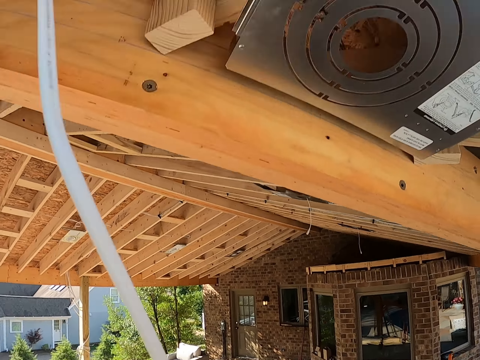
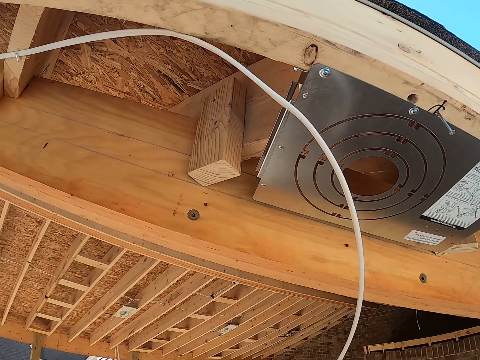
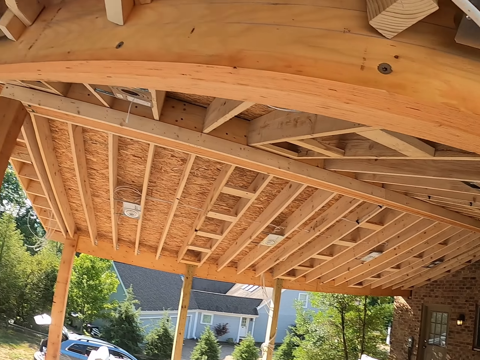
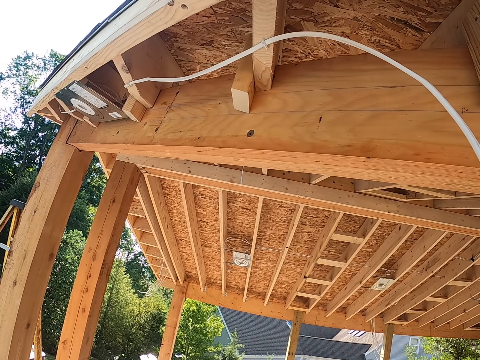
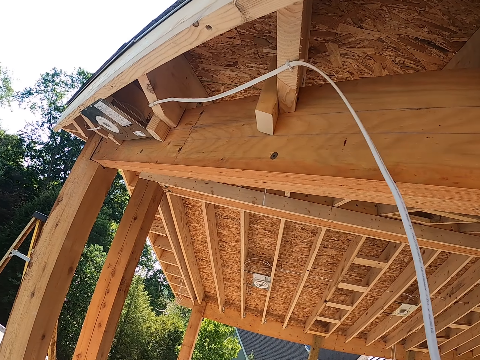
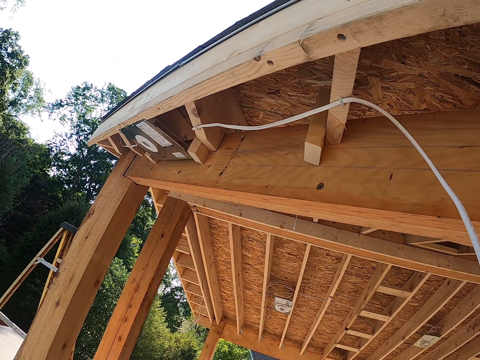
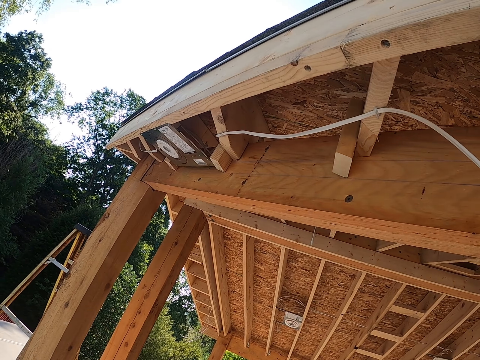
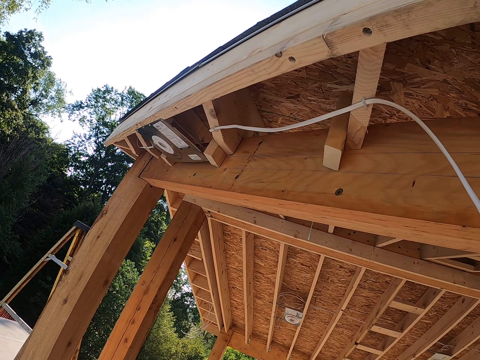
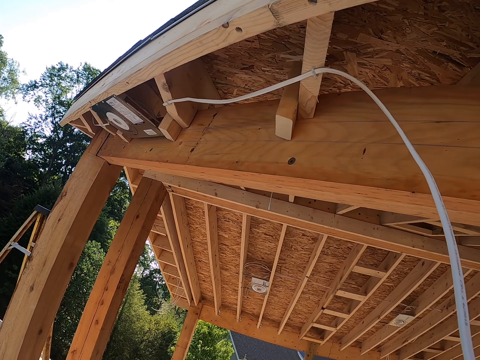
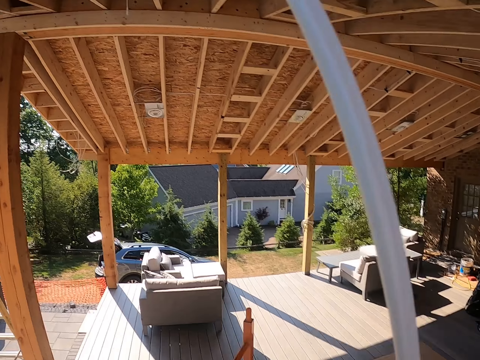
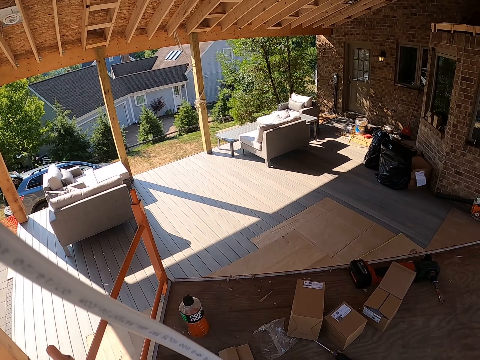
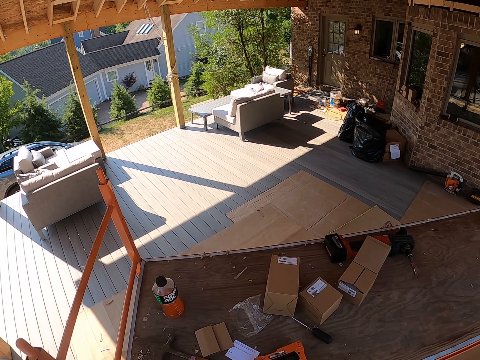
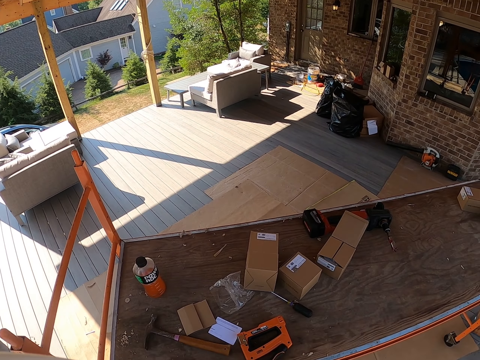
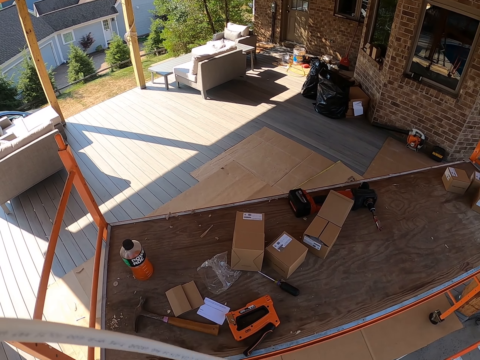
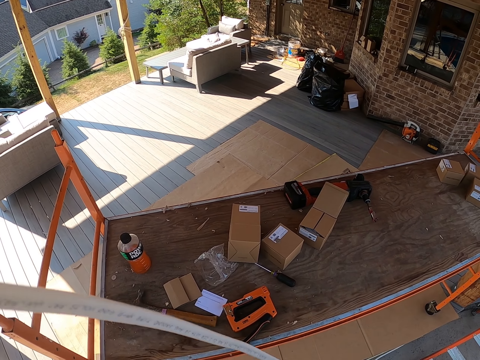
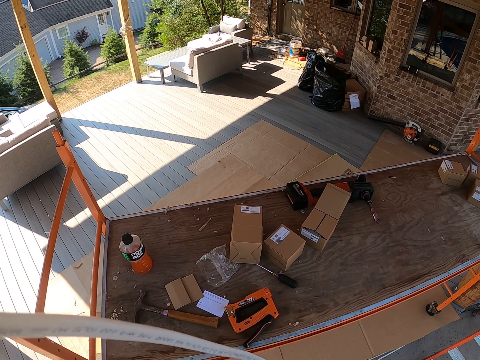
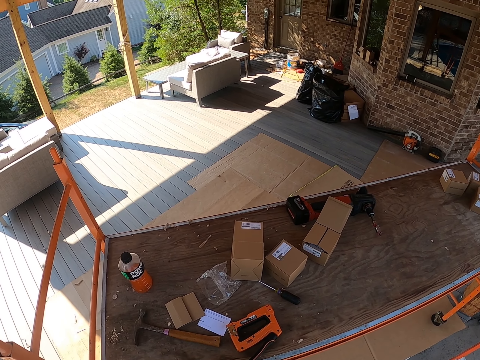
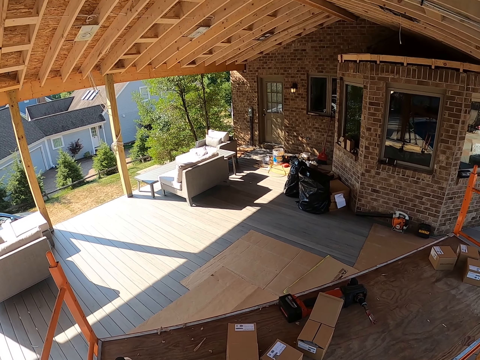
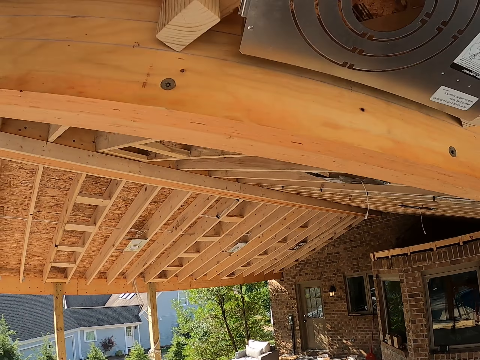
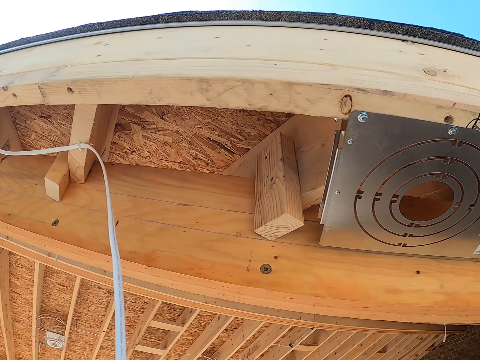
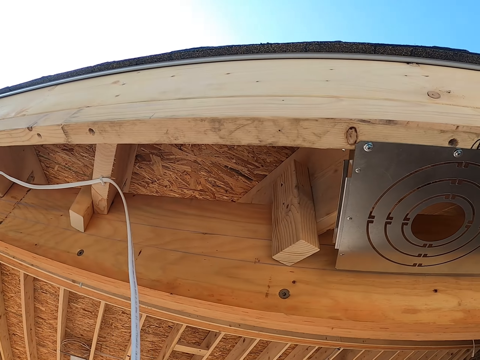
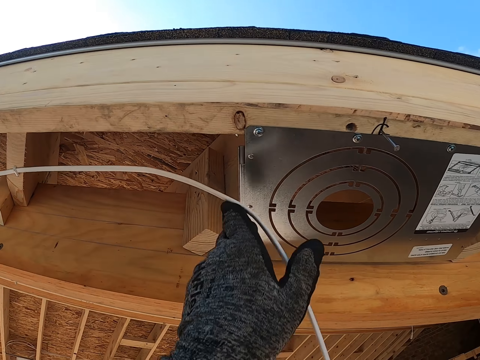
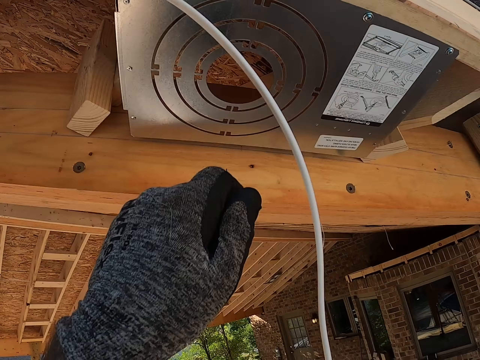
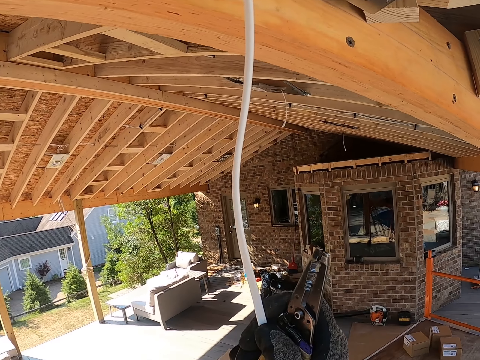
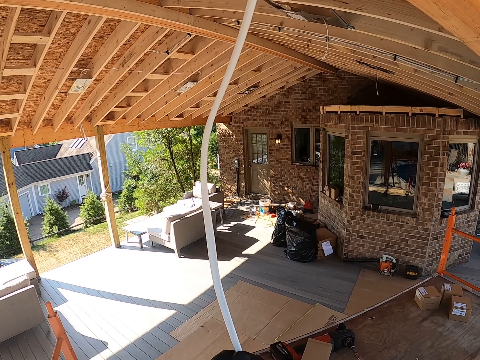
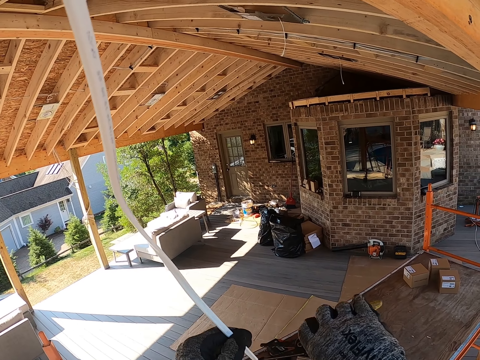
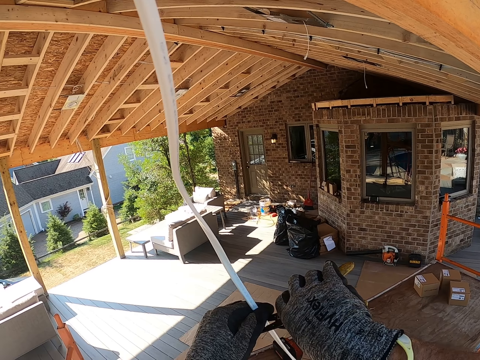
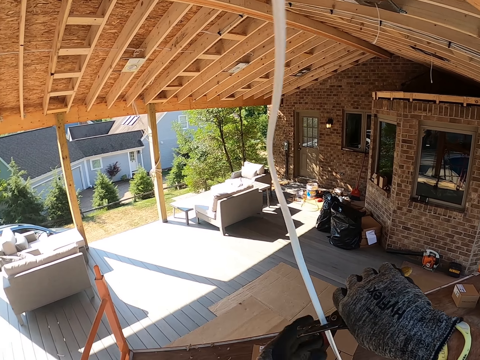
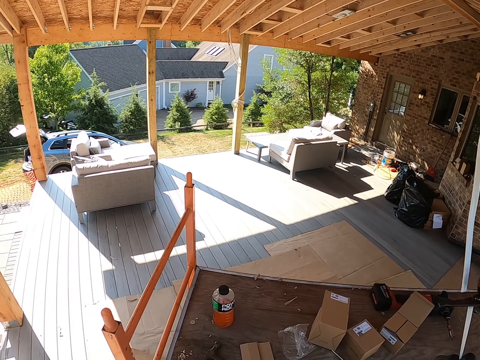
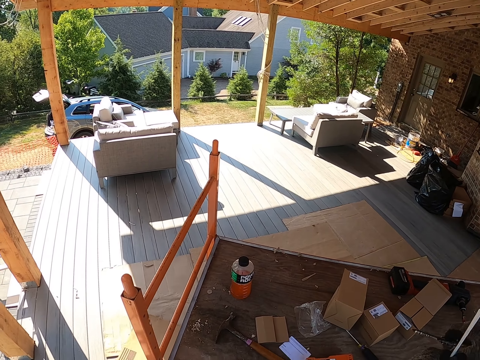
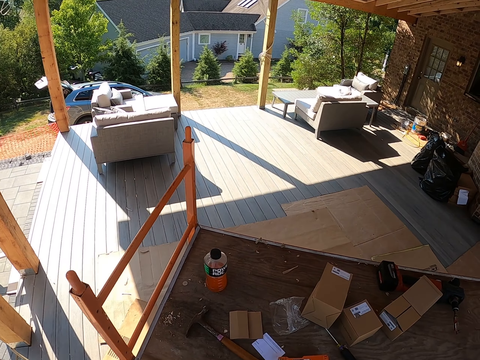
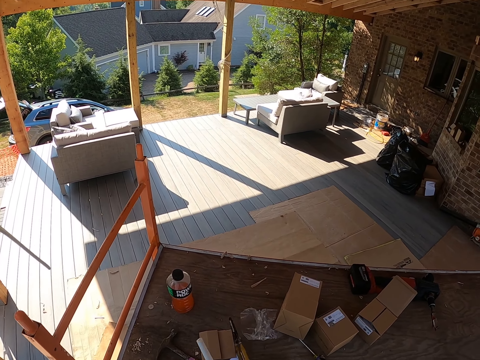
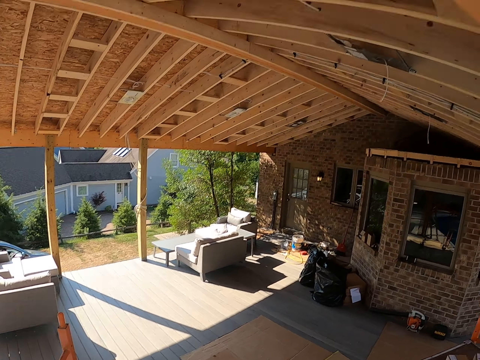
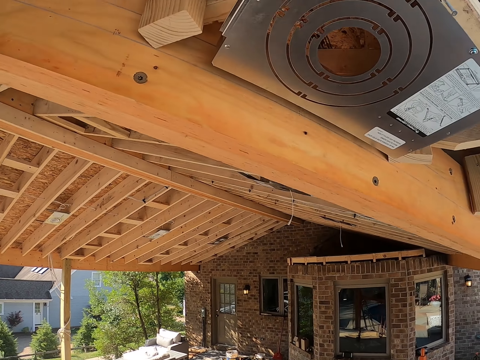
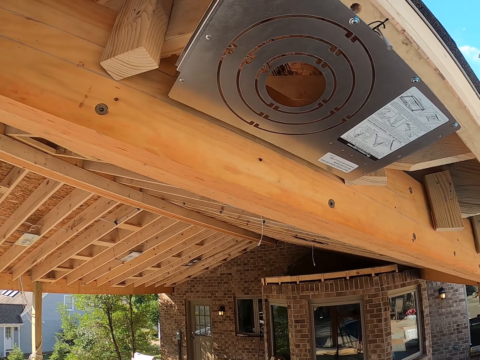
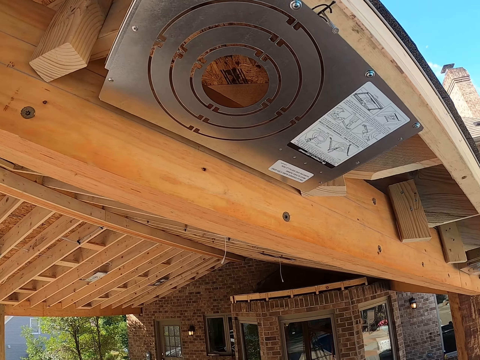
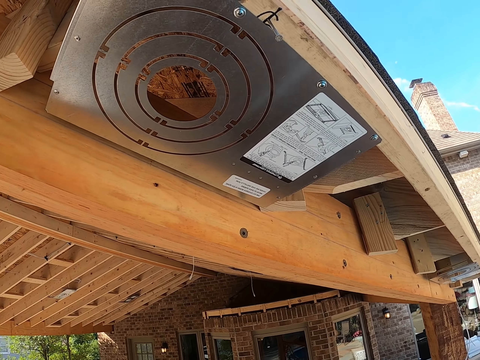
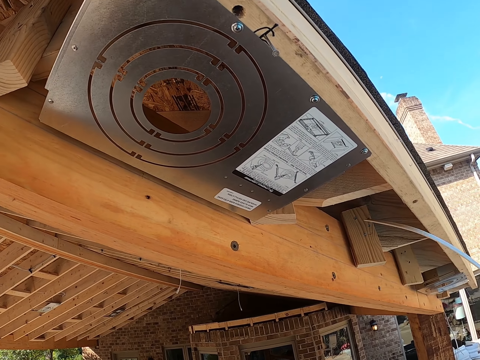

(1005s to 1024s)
The camera wearer looks around. They hold the cable. They cut the cable. They look around.

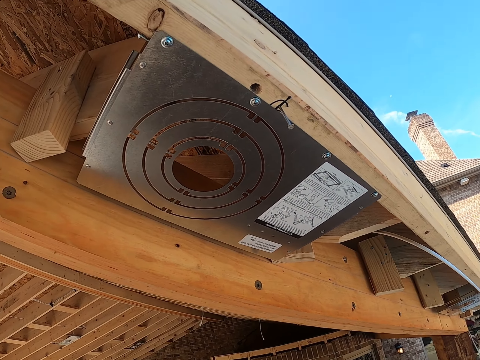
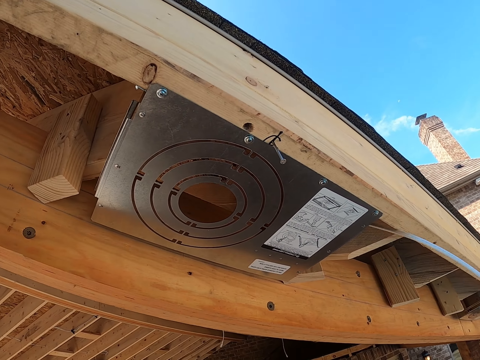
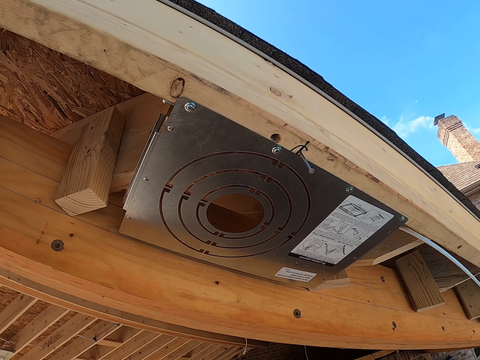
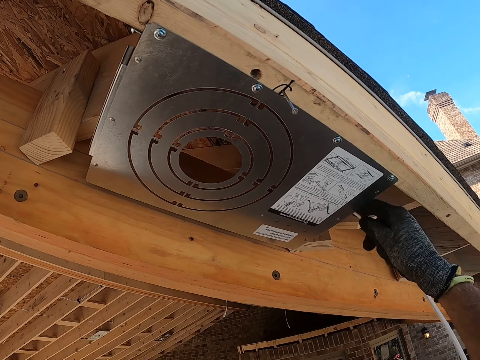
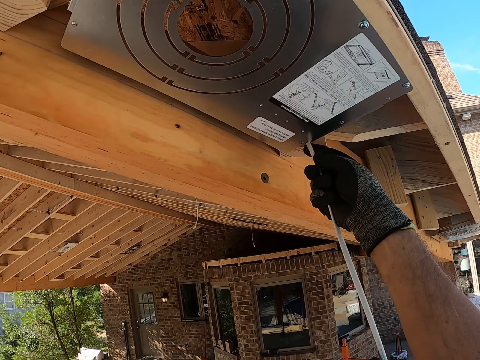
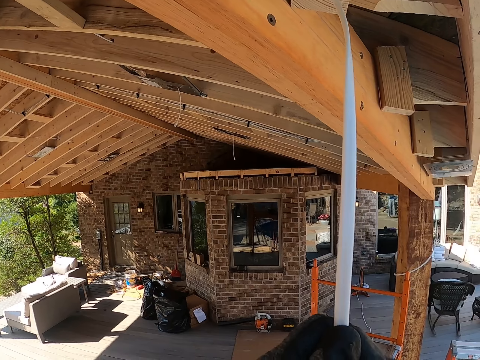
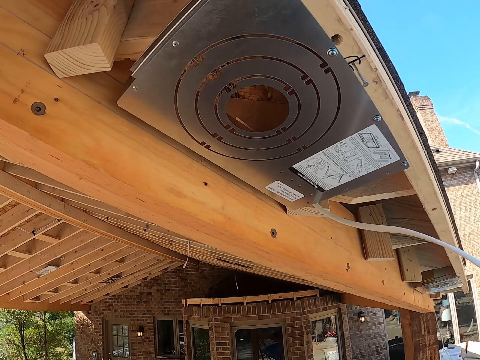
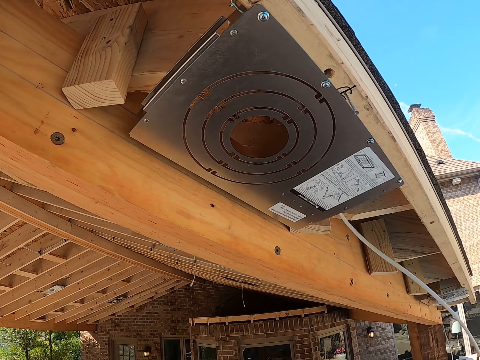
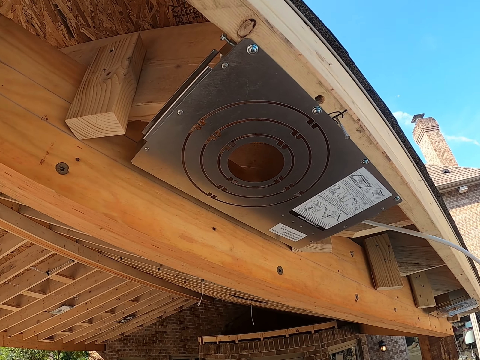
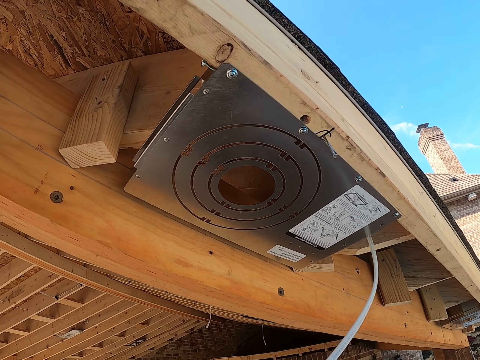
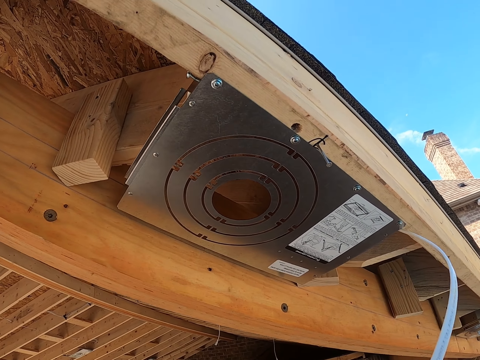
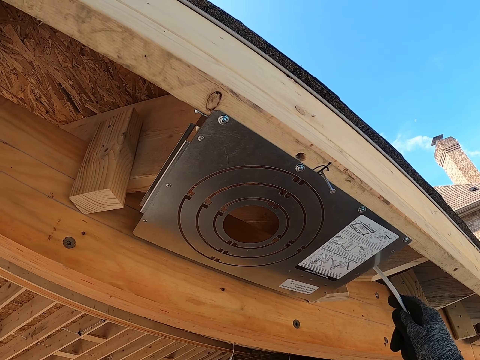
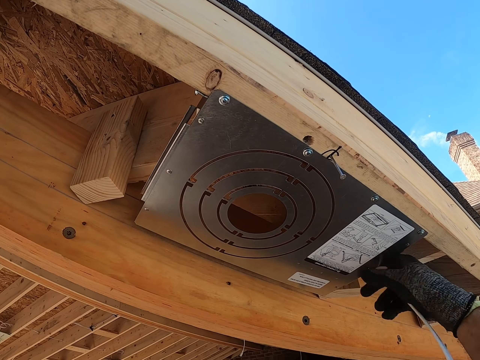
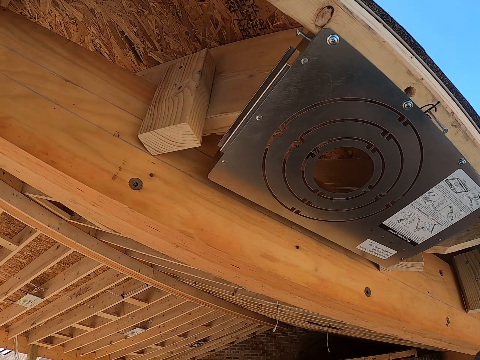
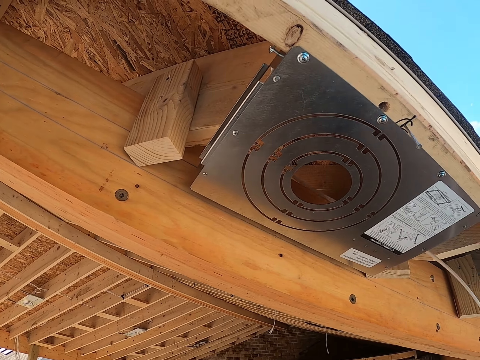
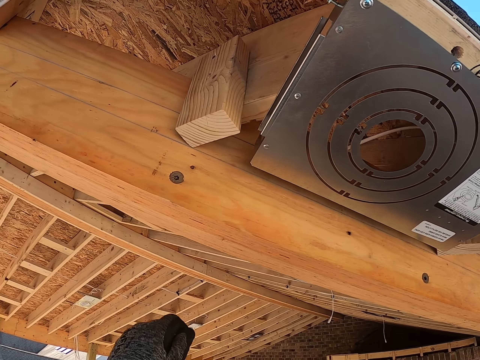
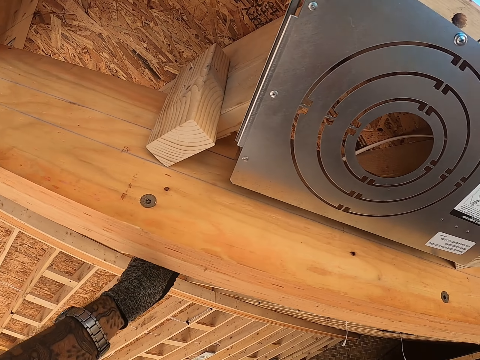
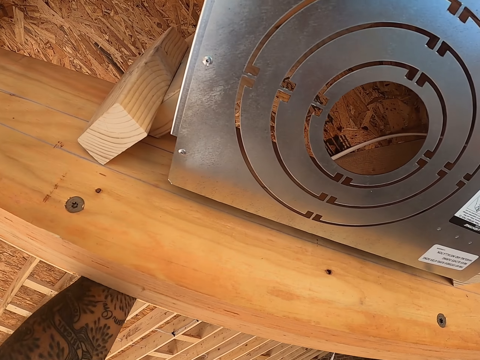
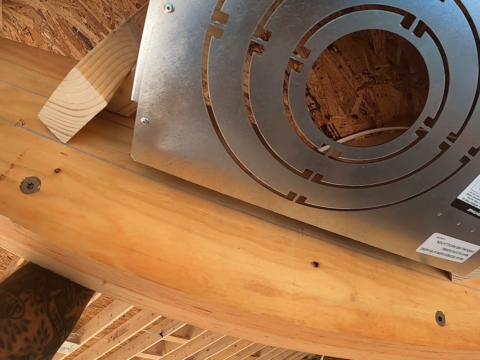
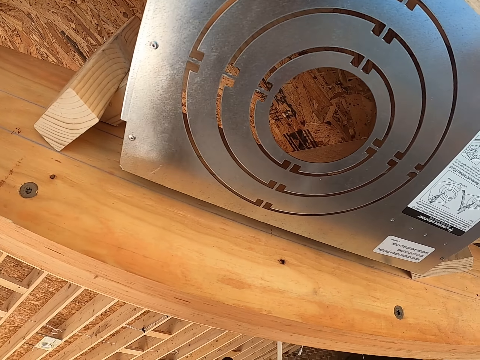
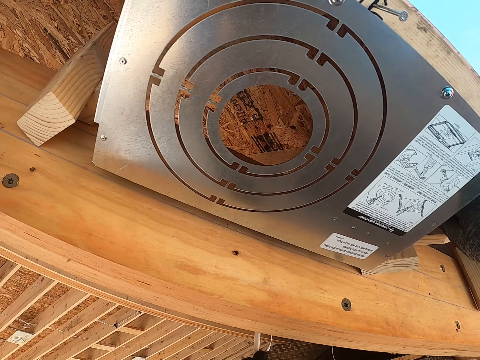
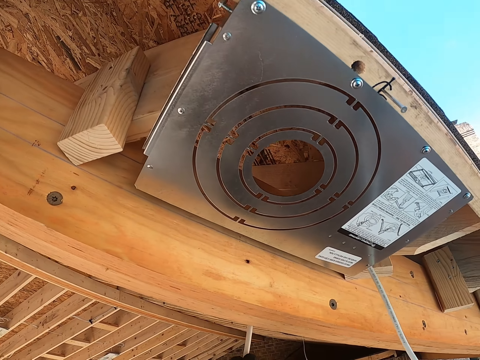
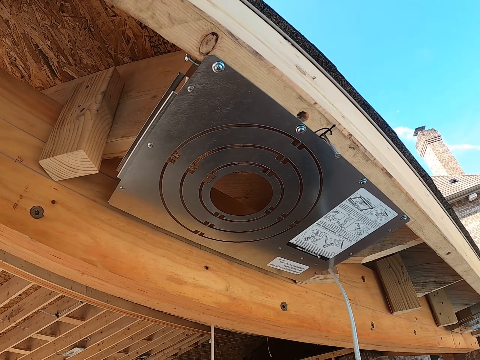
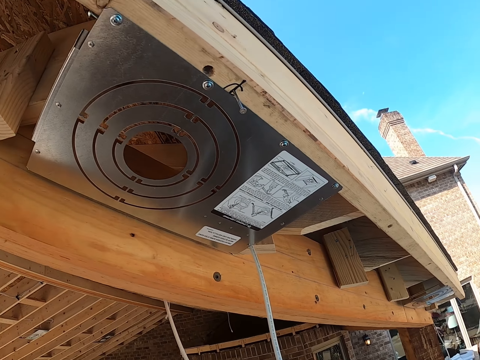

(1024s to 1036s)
The camera wearer puts the cable inside the ceiling, in the wood. They pull the cable.
